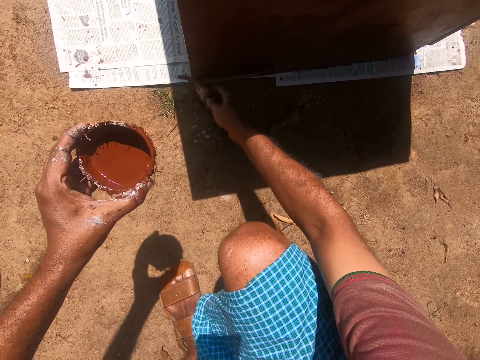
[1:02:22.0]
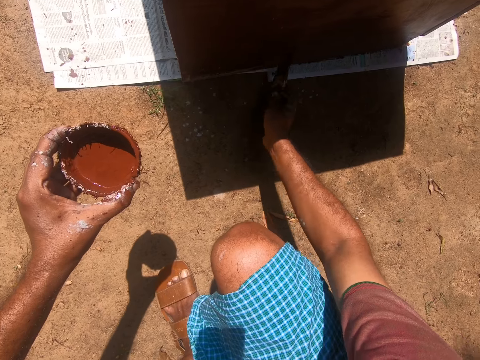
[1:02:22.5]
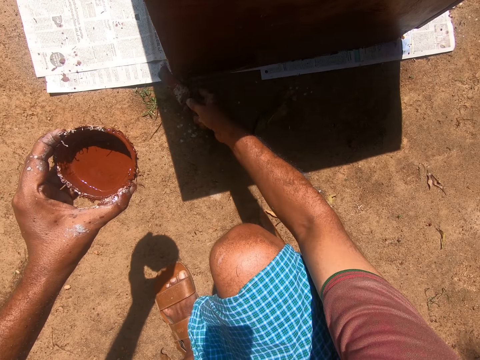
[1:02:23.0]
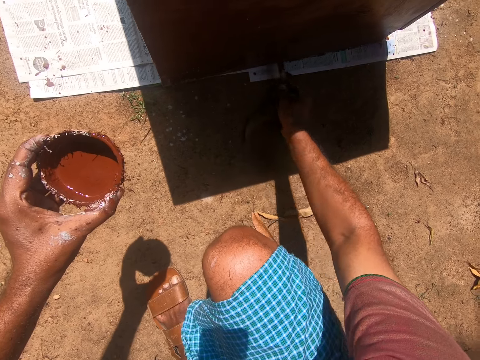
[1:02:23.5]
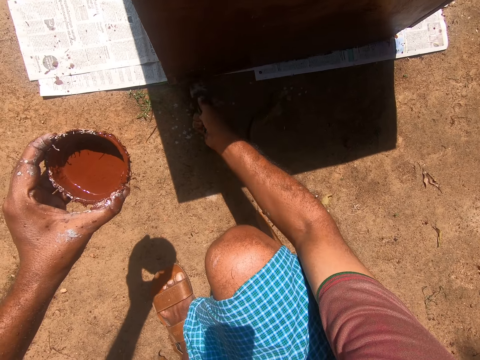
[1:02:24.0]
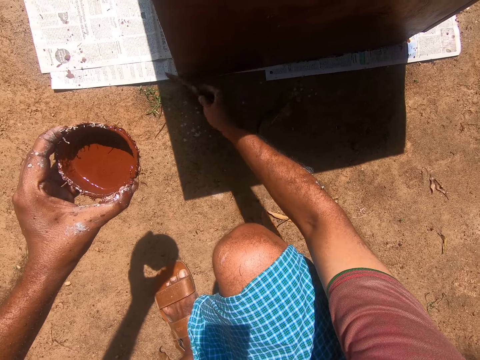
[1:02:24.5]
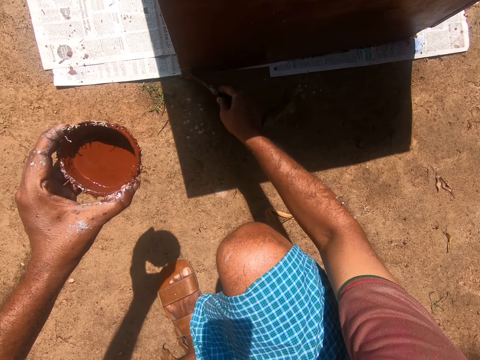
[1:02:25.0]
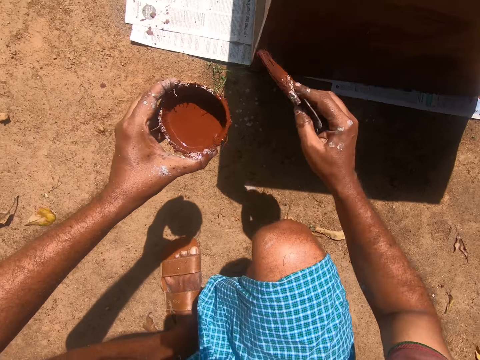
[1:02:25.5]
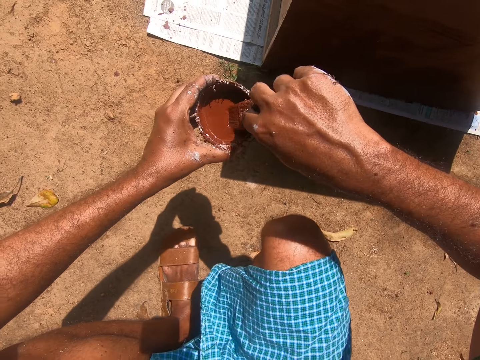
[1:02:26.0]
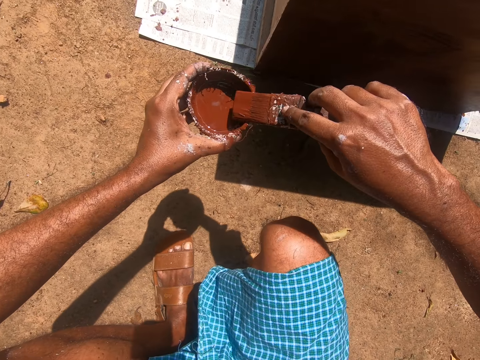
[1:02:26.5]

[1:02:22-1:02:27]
The camera wearer dips the paintbrush into the coconut shell containing paint.
